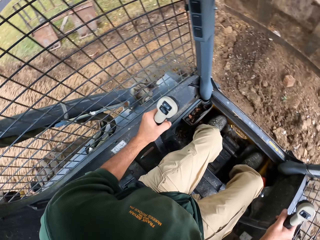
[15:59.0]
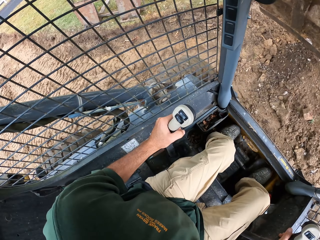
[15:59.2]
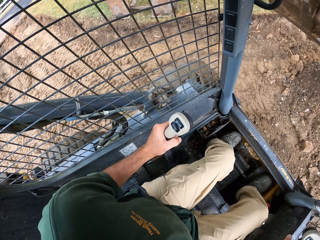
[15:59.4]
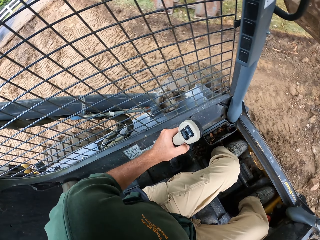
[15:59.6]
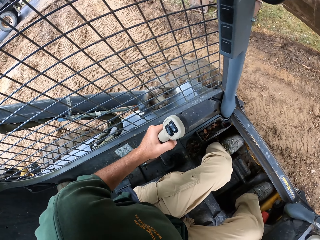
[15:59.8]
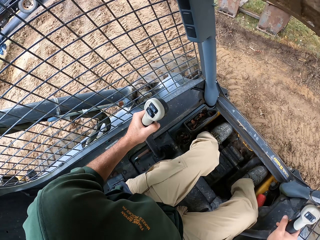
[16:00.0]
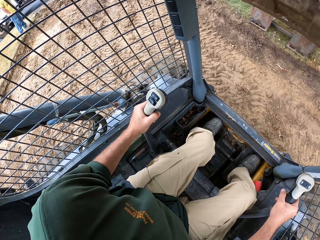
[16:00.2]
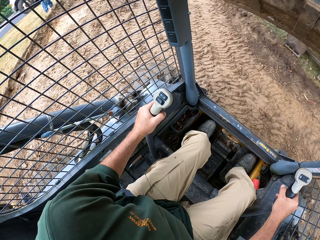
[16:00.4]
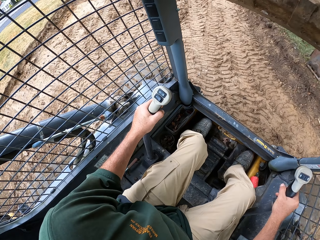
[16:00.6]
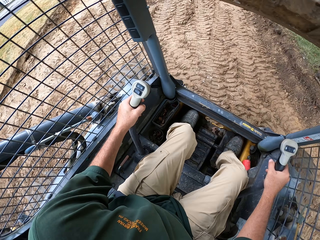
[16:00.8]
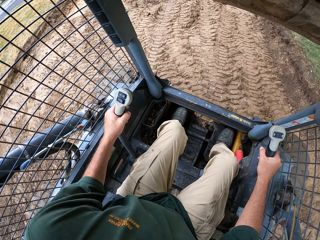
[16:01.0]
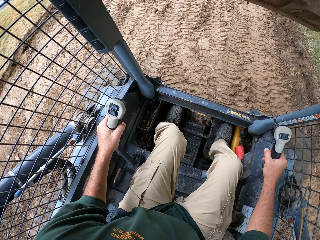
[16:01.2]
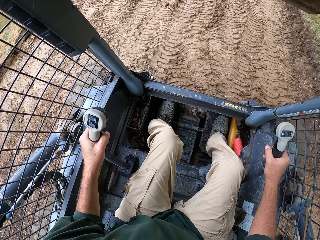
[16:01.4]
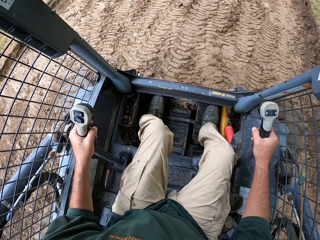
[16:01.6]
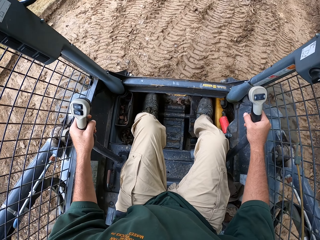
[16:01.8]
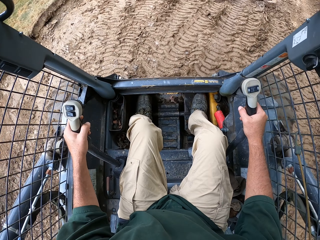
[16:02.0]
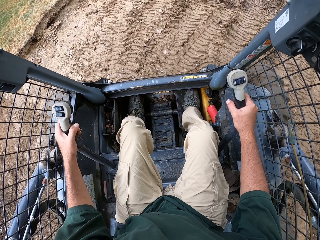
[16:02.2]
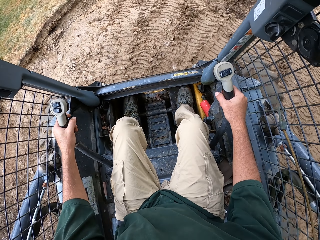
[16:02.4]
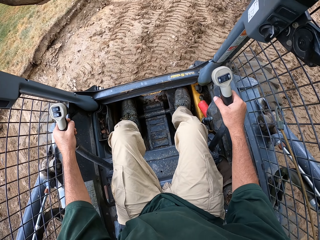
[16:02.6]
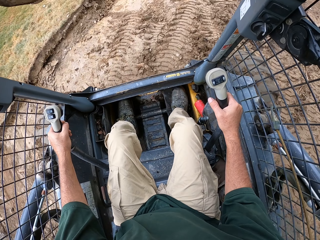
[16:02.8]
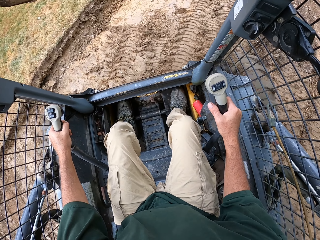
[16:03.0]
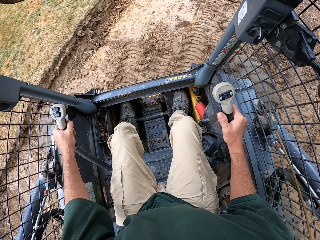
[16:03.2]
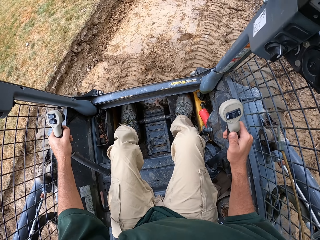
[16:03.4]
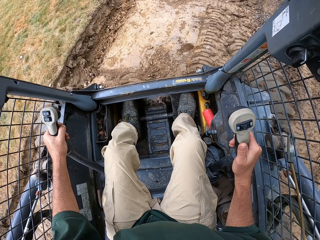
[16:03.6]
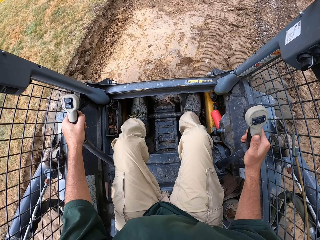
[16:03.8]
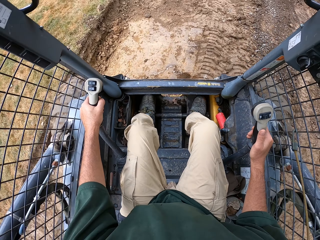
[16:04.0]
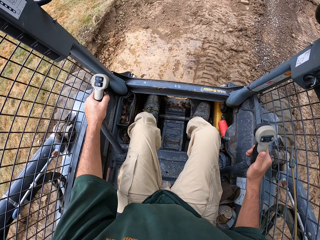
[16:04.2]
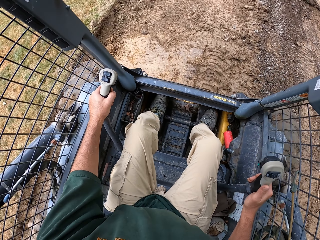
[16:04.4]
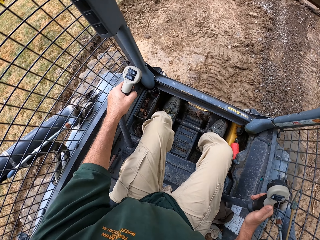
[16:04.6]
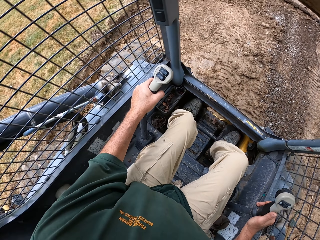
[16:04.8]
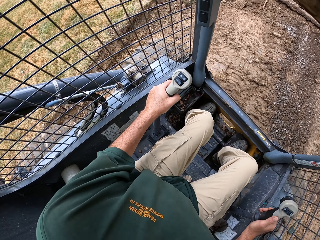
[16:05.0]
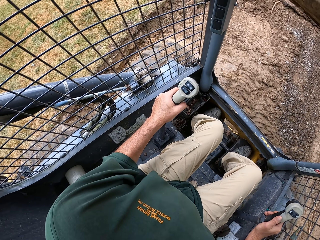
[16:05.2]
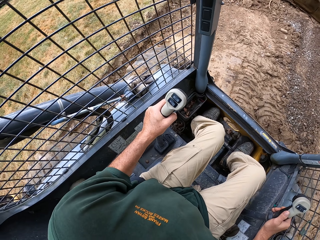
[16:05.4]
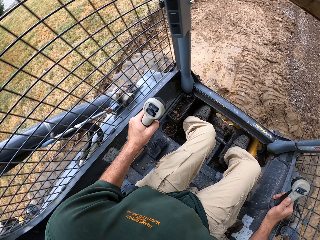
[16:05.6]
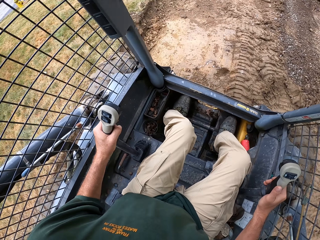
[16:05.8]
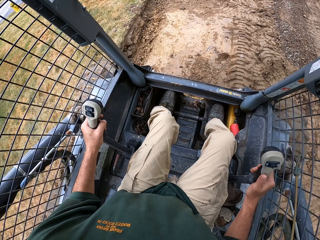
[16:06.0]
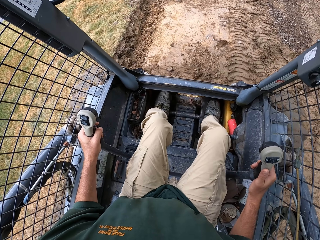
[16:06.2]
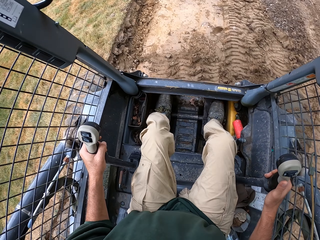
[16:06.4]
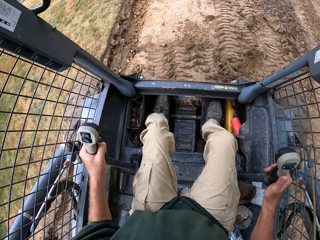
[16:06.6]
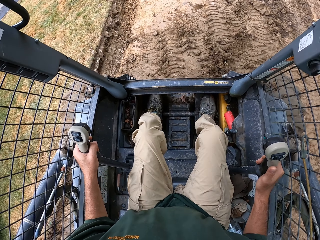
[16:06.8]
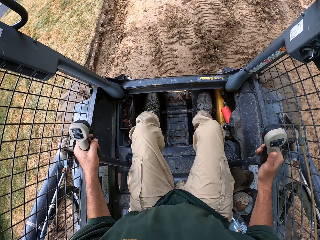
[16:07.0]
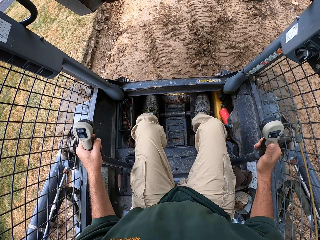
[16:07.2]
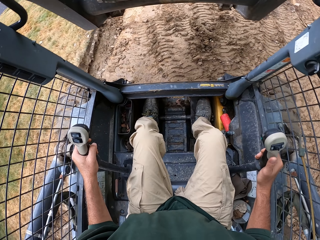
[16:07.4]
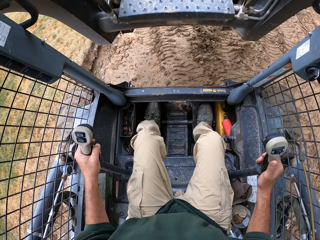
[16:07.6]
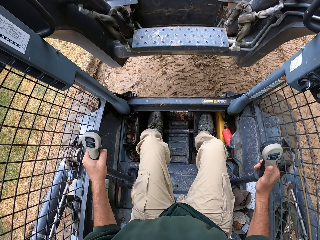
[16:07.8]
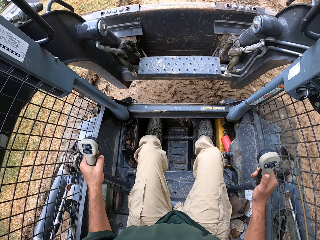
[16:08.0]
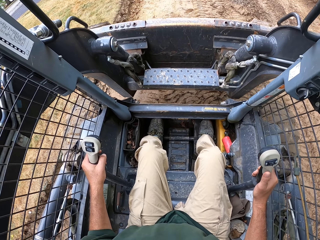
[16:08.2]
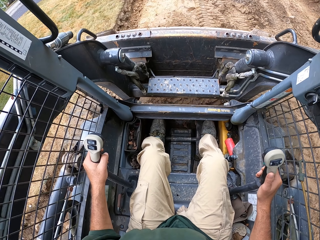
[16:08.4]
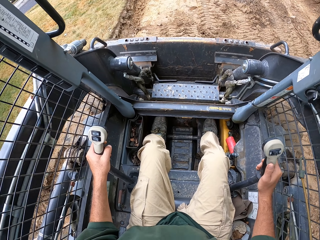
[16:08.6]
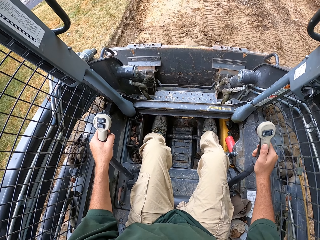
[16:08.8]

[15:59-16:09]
The camera wearer reverses the forklift.

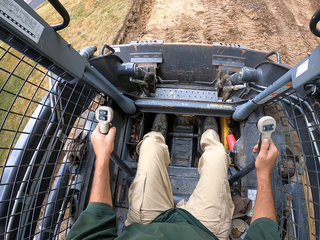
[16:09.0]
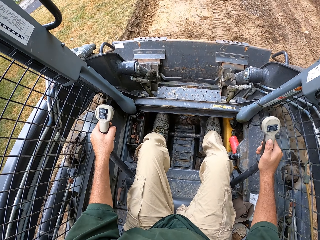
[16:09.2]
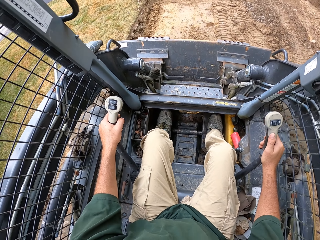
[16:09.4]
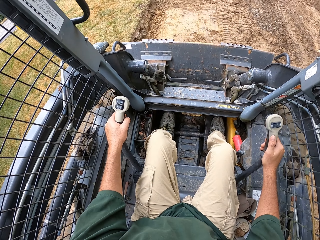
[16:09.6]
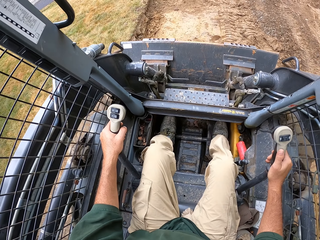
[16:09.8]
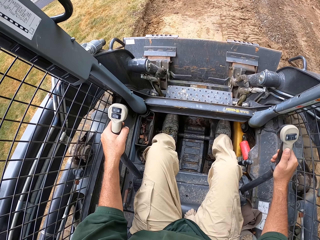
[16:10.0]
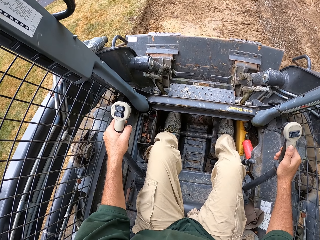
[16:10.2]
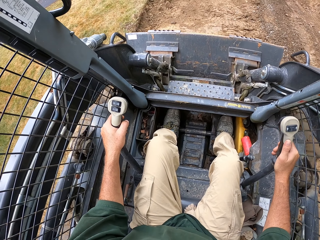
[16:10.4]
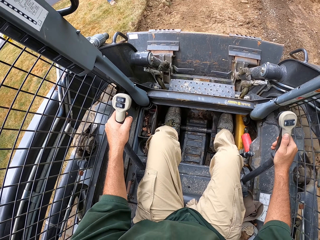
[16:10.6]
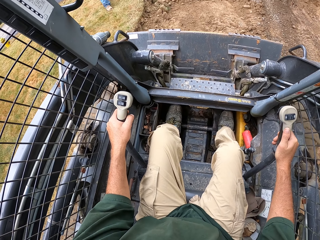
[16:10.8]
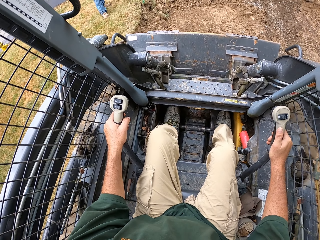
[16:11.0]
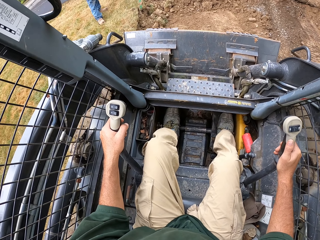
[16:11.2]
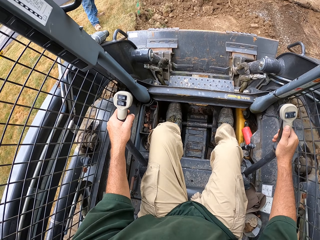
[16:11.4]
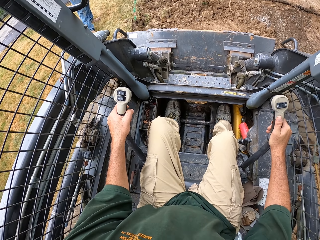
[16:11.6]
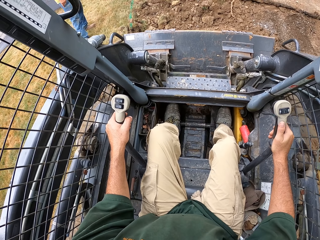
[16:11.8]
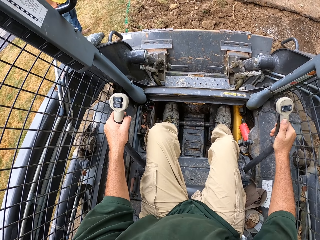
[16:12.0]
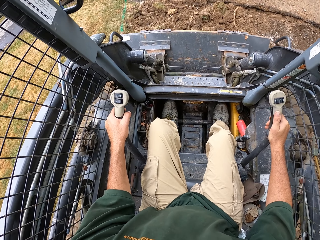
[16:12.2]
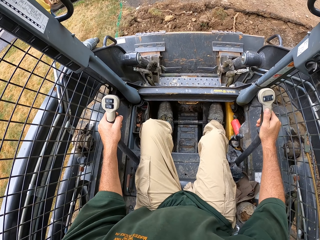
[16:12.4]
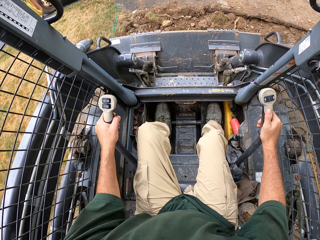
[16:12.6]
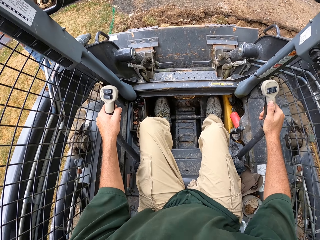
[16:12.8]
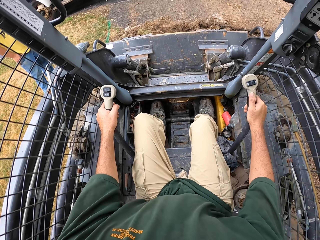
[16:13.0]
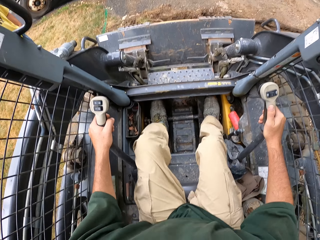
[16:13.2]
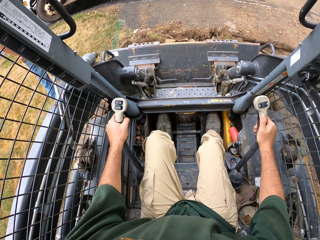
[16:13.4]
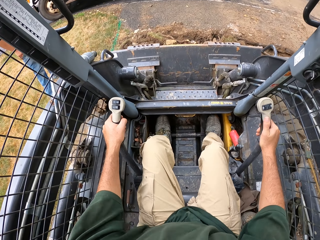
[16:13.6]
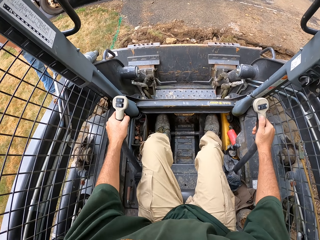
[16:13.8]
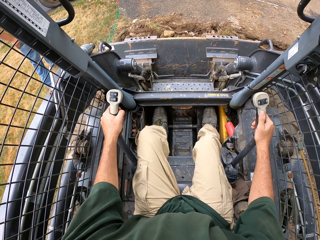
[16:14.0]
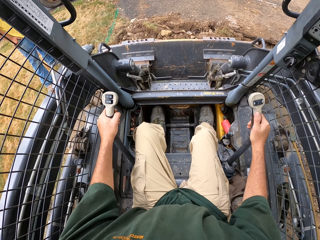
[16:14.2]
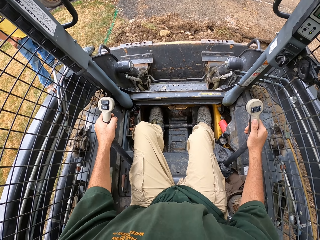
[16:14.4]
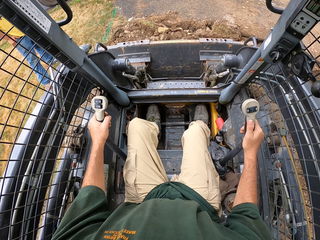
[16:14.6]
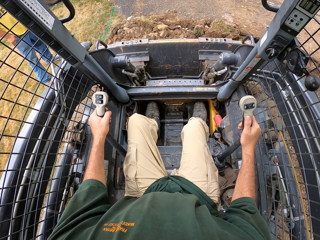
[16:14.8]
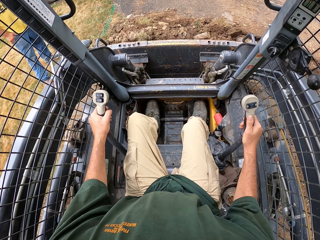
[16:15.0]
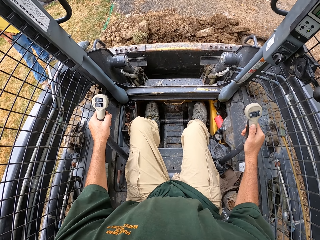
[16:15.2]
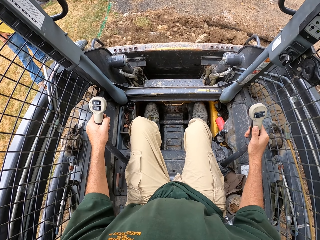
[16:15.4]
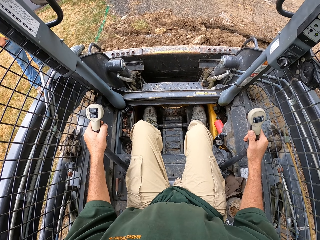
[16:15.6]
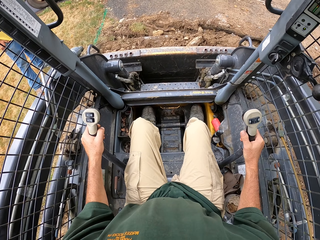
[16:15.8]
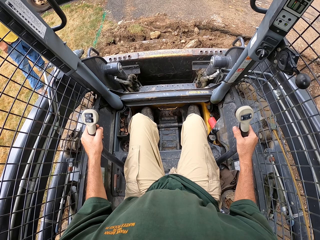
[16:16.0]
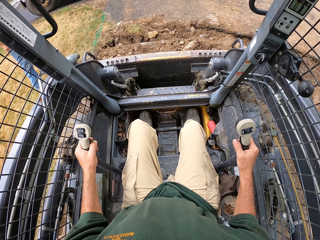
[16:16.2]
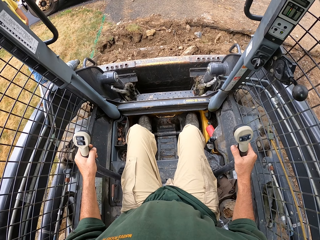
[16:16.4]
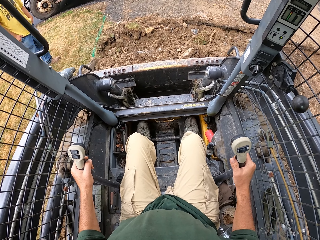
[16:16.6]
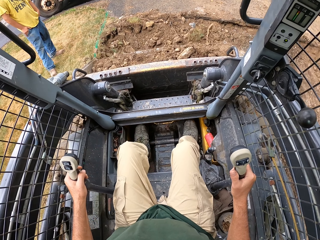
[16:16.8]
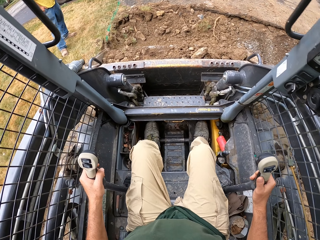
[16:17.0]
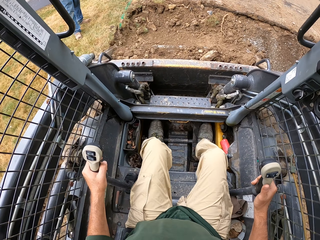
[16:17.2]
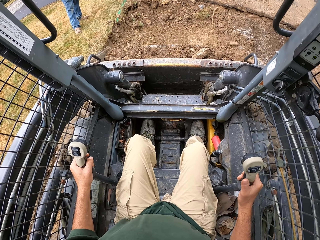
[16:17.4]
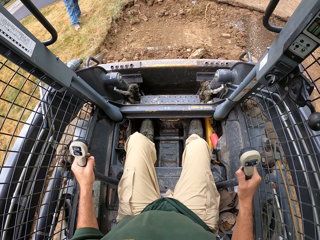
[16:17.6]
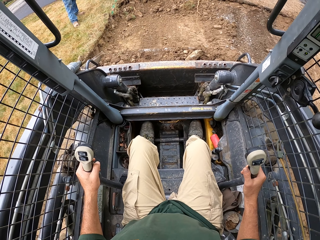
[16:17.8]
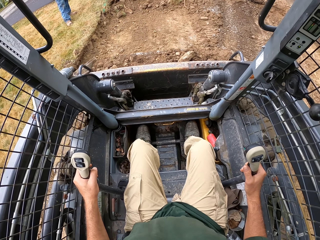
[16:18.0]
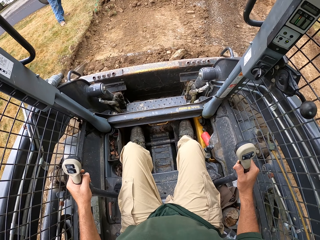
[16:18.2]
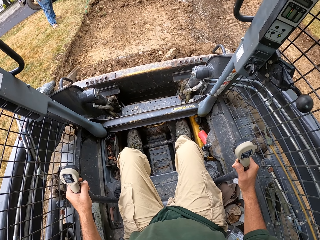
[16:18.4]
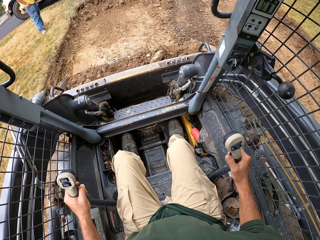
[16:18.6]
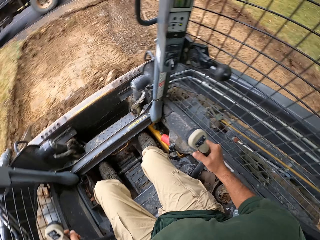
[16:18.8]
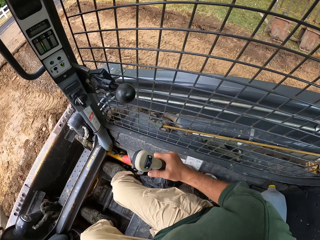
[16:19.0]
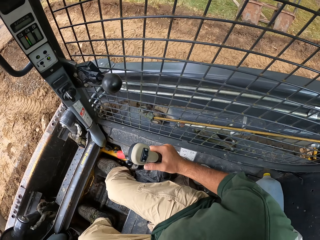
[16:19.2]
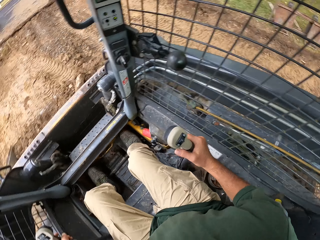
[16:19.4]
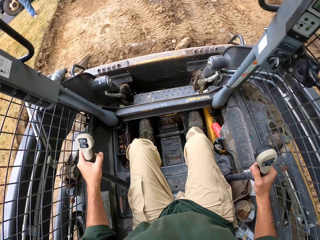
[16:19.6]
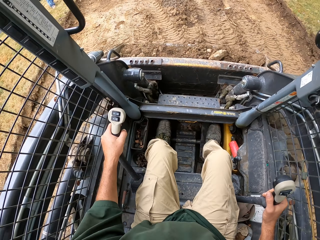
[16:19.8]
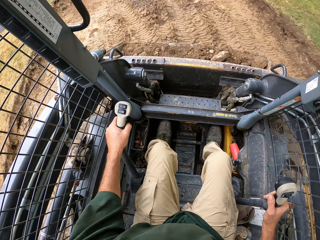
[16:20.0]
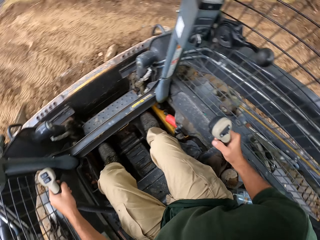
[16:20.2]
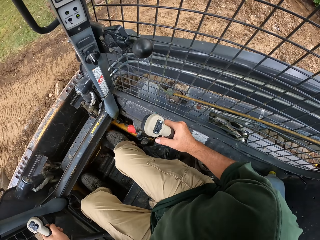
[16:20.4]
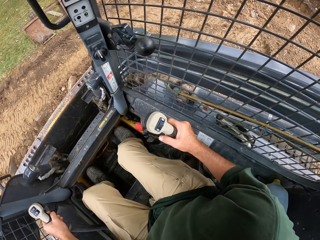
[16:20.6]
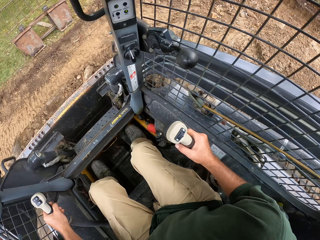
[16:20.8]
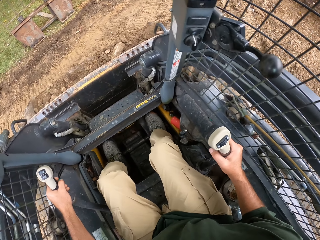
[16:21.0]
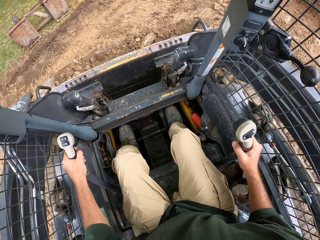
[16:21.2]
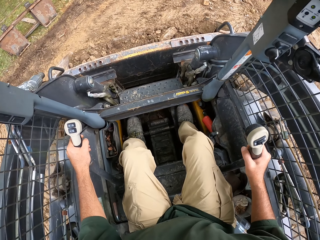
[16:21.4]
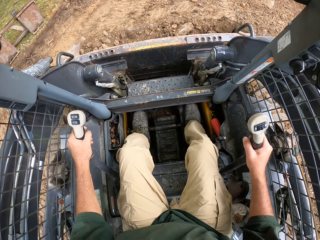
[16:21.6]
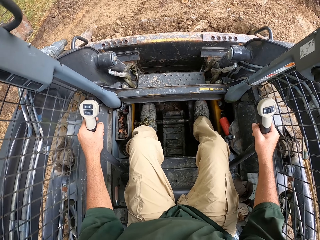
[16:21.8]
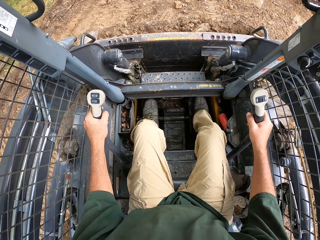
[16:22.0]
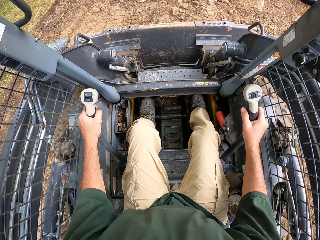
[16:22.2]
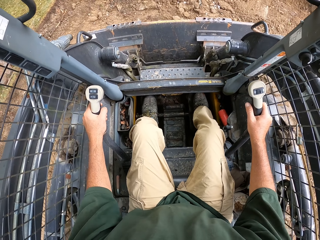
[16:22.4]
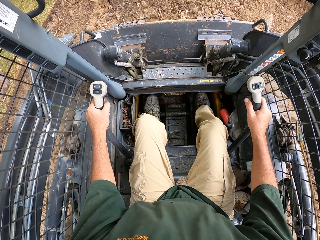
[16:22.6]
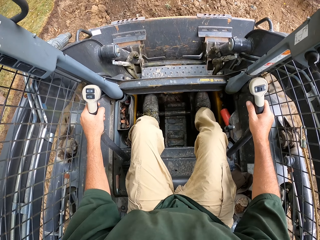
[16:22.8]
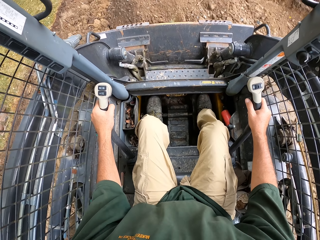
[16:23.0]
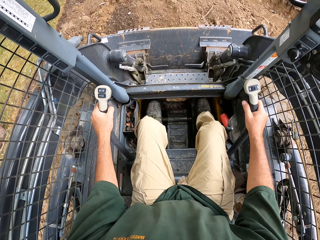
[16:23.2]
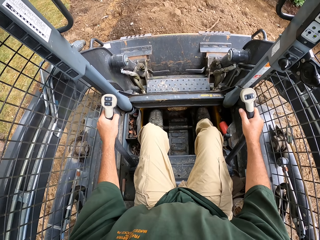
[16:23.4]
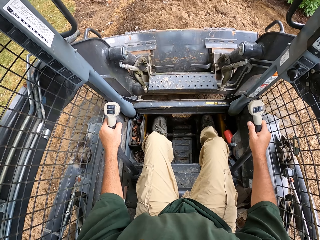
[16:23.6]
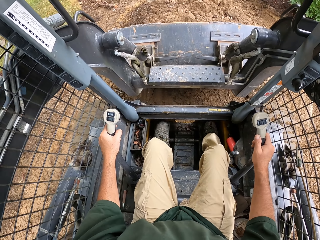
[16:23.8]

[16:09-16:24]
The camera wearer scoops soil. They scoop sand. They drive a tractor. They reverse the forklift.
